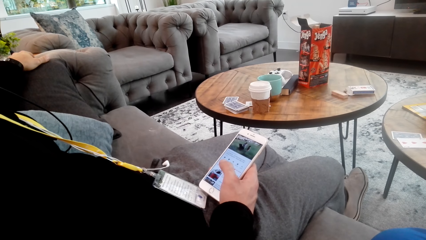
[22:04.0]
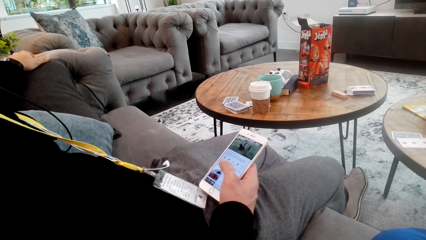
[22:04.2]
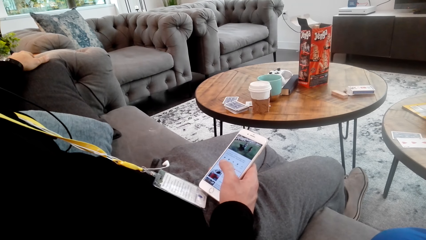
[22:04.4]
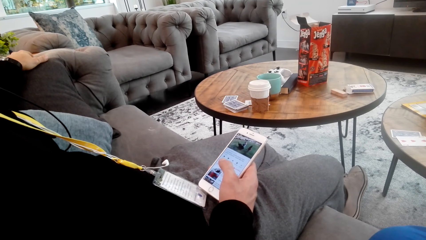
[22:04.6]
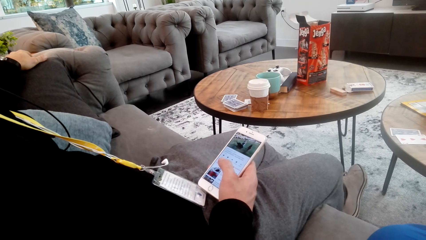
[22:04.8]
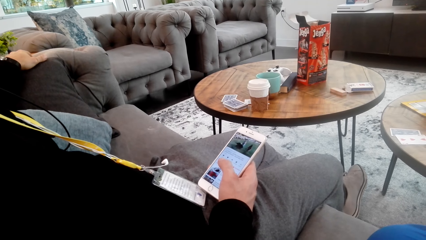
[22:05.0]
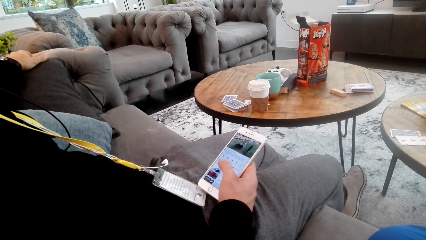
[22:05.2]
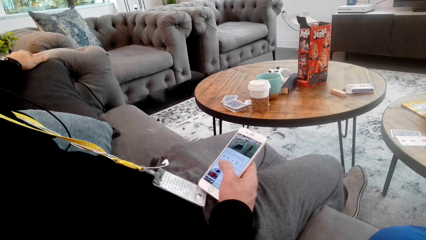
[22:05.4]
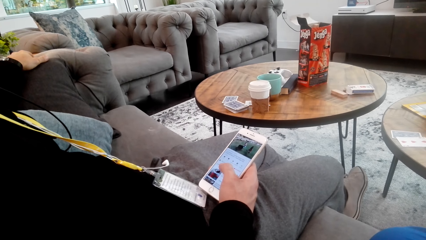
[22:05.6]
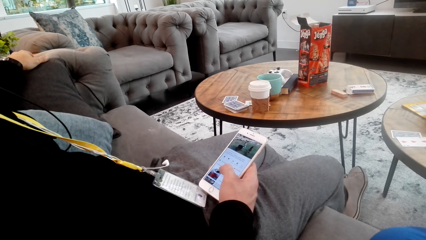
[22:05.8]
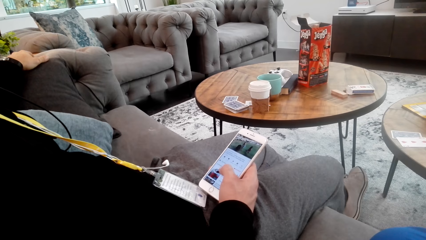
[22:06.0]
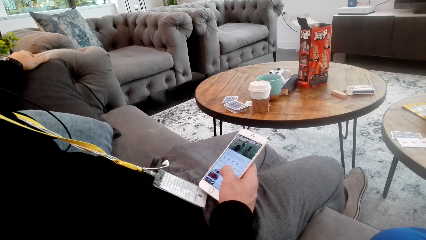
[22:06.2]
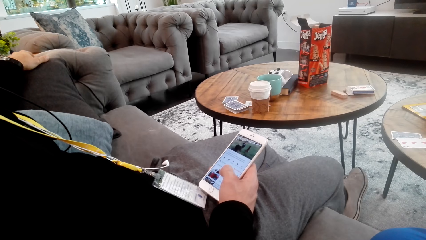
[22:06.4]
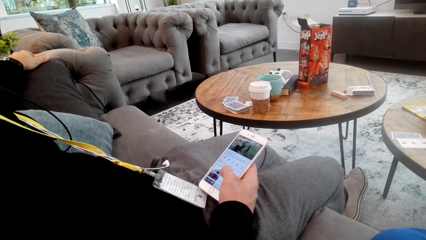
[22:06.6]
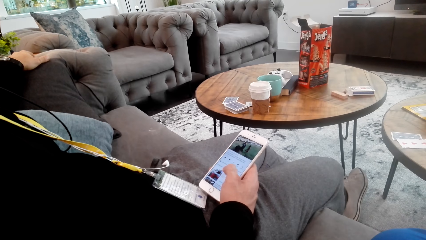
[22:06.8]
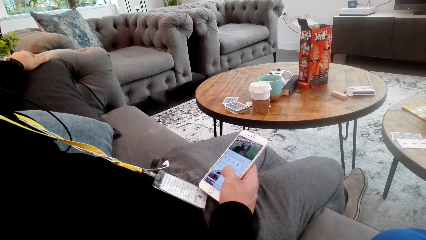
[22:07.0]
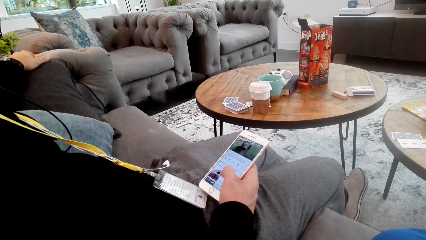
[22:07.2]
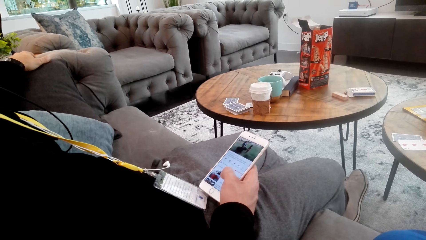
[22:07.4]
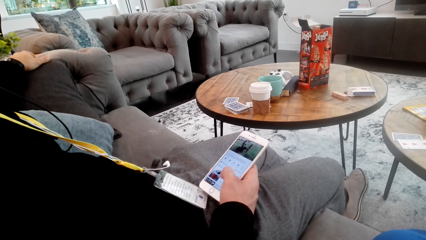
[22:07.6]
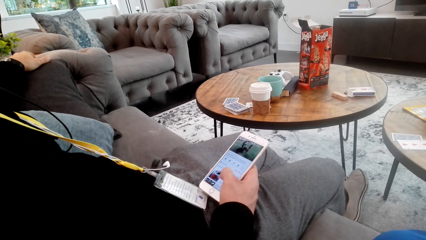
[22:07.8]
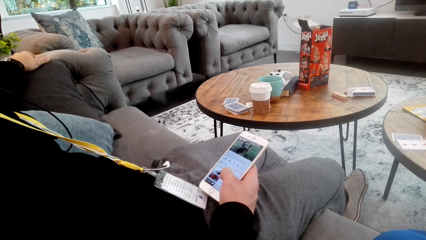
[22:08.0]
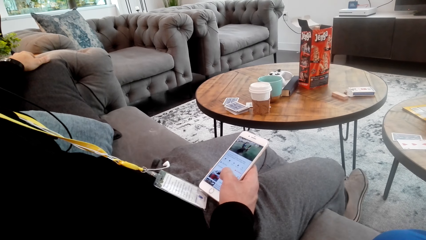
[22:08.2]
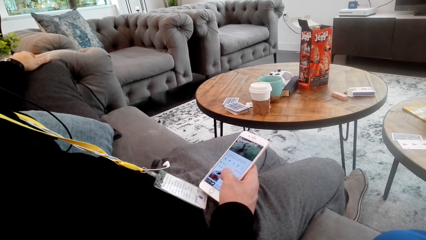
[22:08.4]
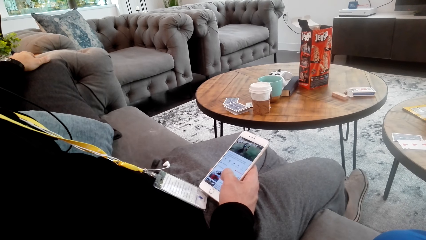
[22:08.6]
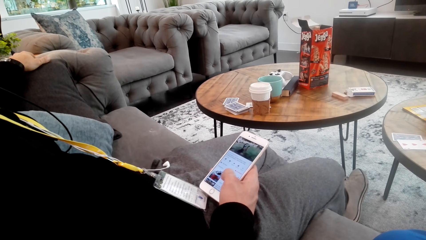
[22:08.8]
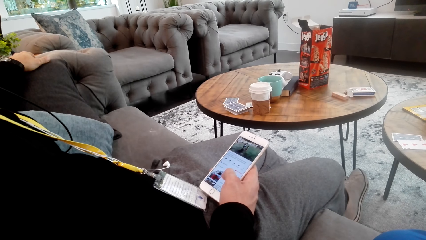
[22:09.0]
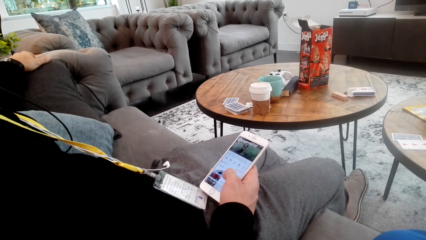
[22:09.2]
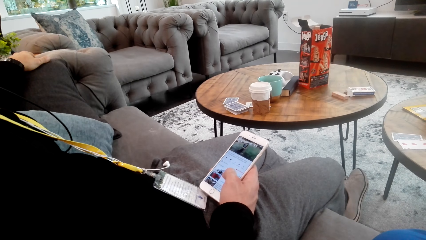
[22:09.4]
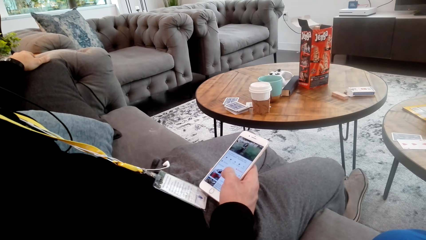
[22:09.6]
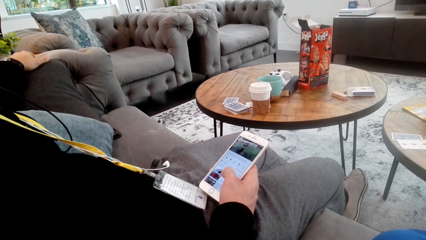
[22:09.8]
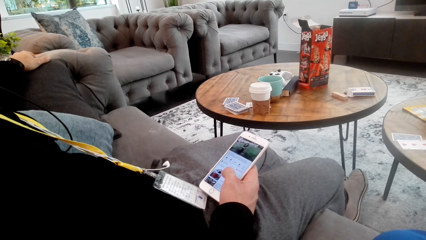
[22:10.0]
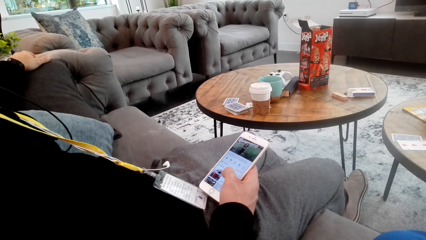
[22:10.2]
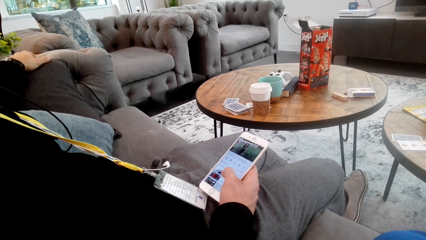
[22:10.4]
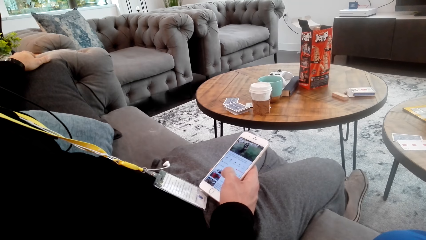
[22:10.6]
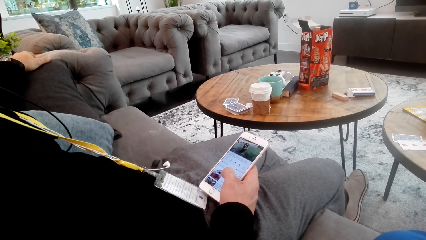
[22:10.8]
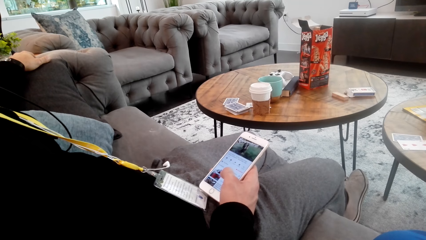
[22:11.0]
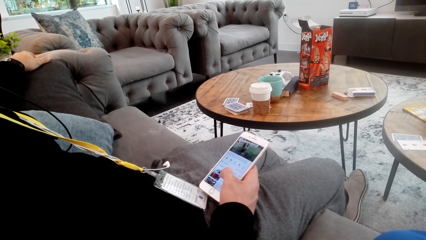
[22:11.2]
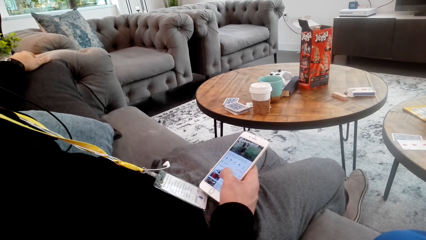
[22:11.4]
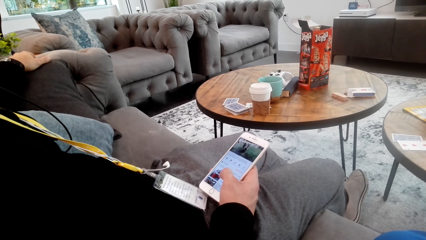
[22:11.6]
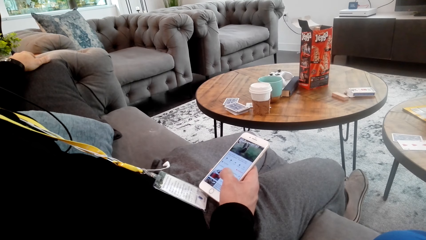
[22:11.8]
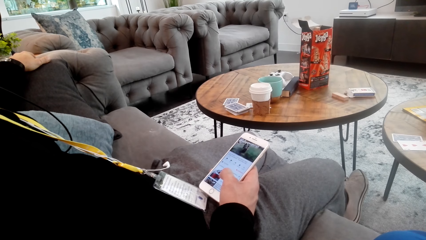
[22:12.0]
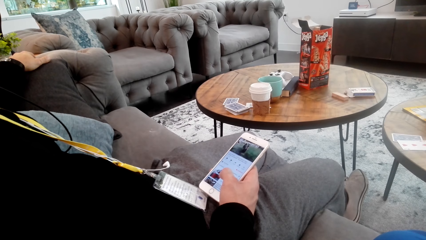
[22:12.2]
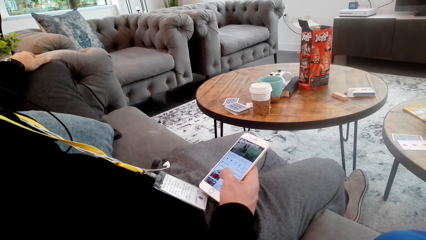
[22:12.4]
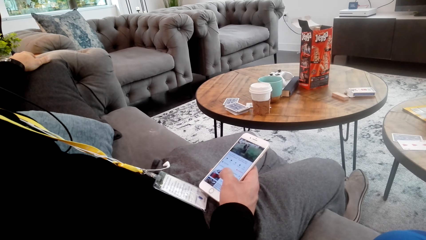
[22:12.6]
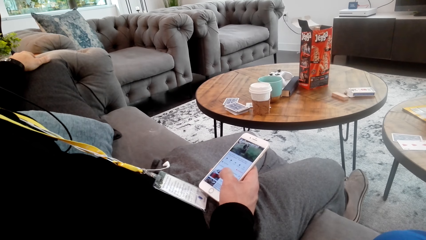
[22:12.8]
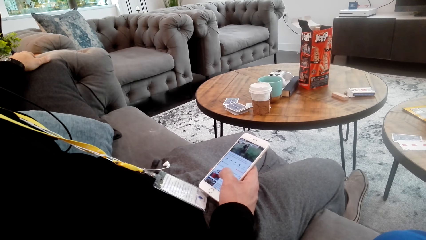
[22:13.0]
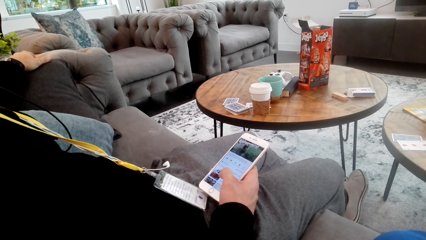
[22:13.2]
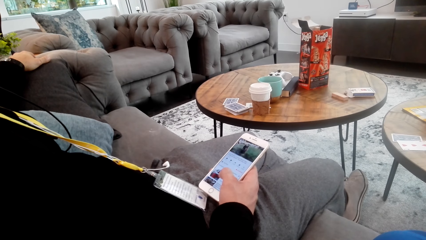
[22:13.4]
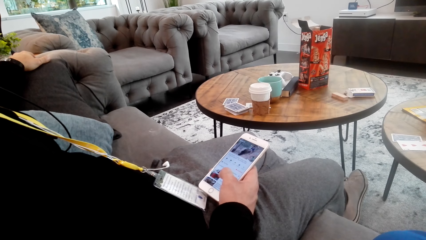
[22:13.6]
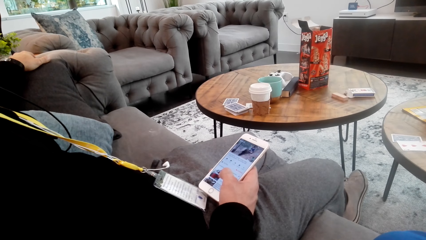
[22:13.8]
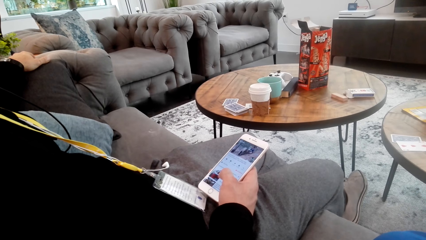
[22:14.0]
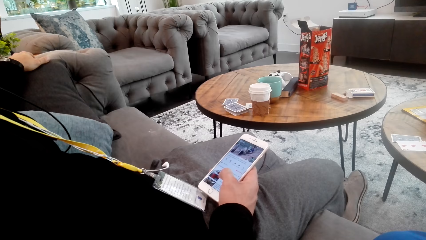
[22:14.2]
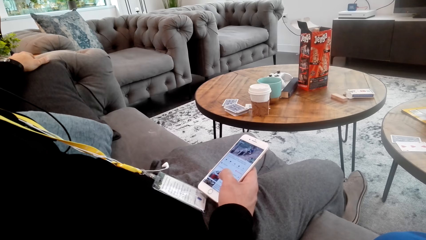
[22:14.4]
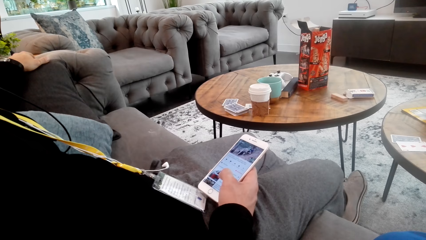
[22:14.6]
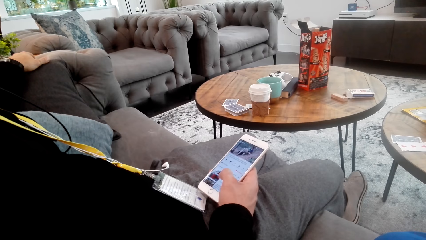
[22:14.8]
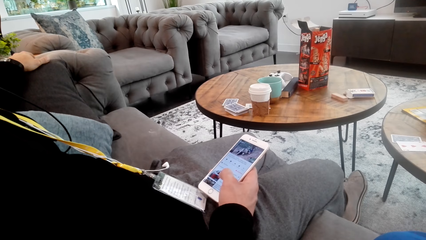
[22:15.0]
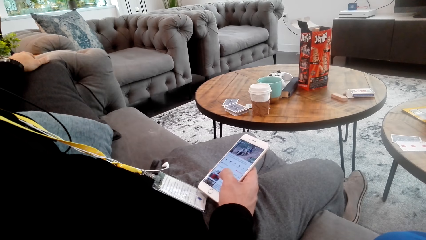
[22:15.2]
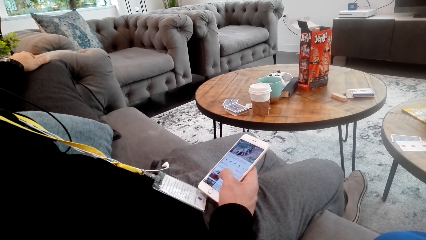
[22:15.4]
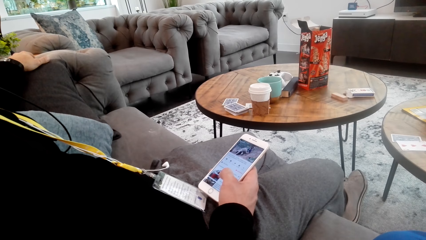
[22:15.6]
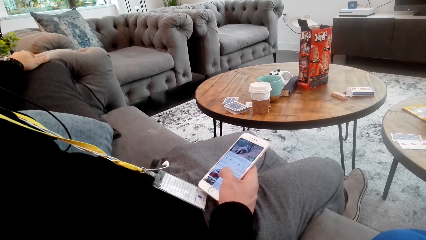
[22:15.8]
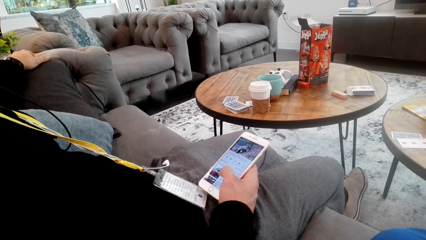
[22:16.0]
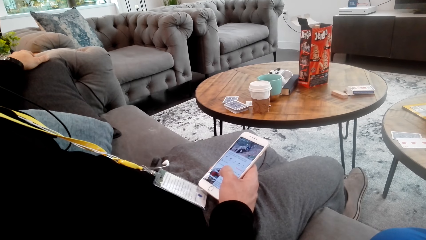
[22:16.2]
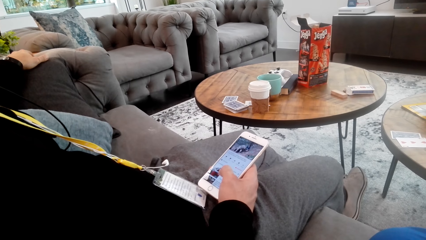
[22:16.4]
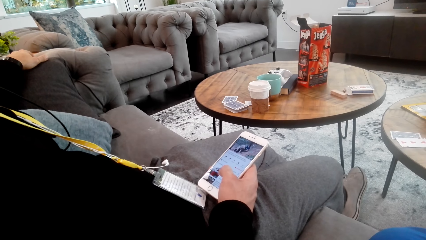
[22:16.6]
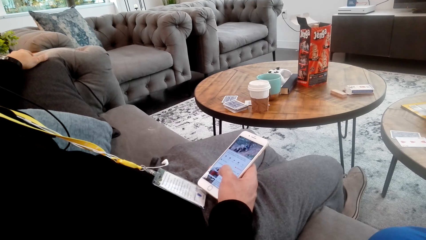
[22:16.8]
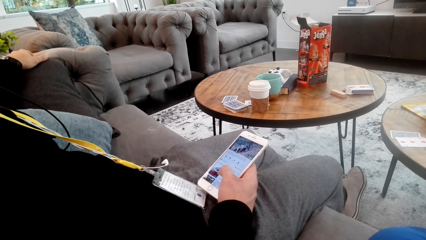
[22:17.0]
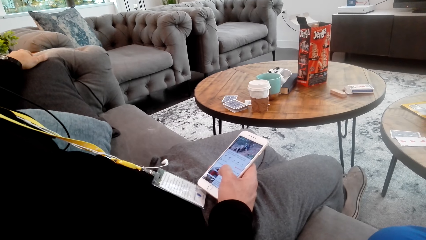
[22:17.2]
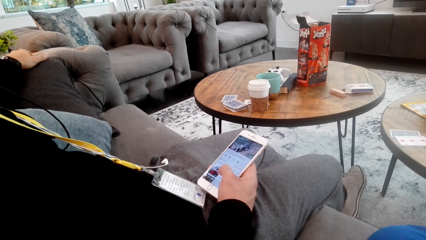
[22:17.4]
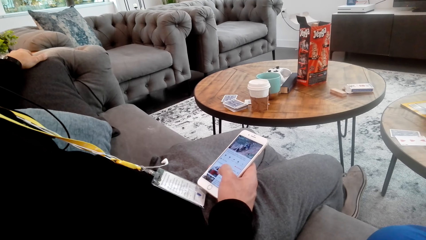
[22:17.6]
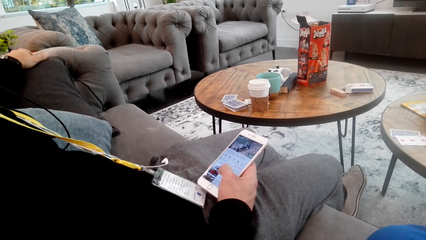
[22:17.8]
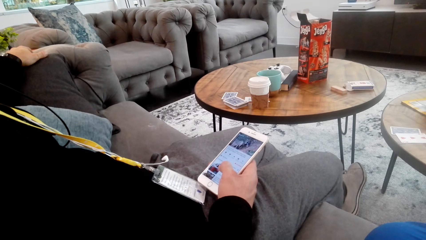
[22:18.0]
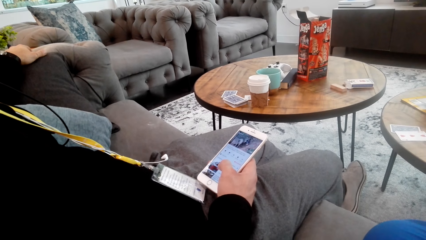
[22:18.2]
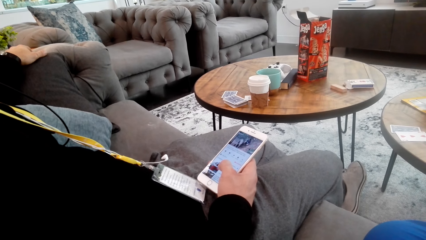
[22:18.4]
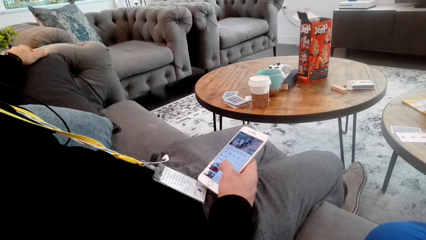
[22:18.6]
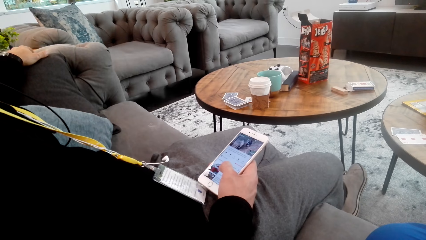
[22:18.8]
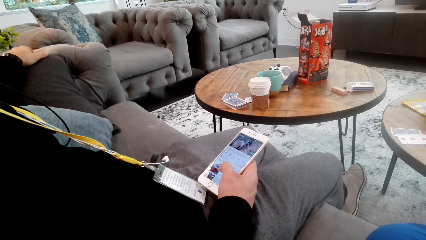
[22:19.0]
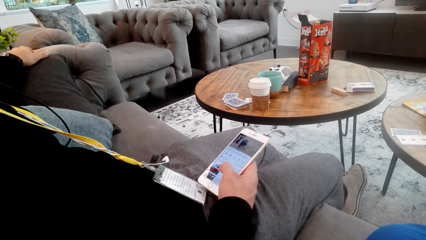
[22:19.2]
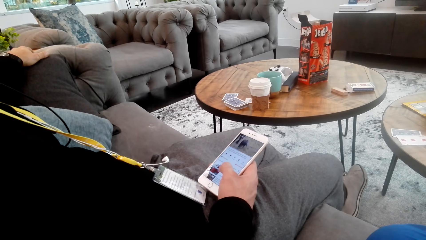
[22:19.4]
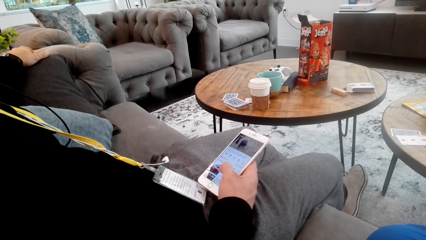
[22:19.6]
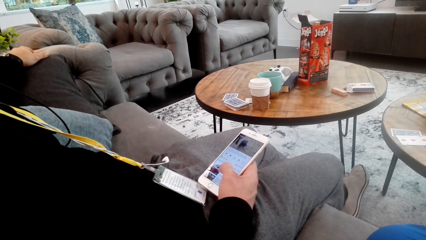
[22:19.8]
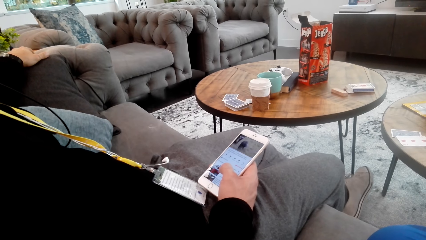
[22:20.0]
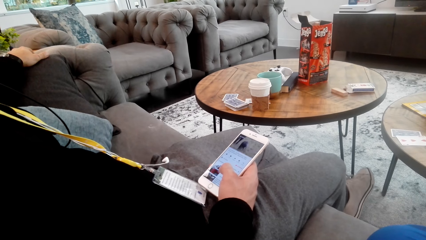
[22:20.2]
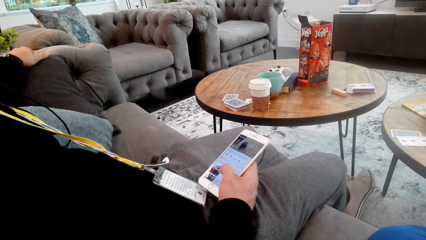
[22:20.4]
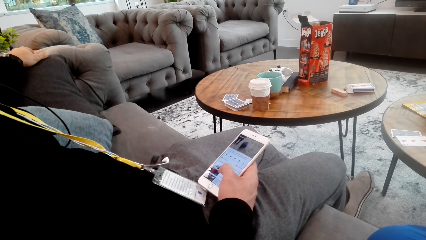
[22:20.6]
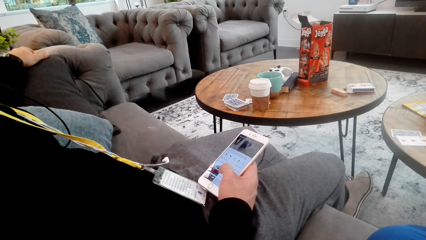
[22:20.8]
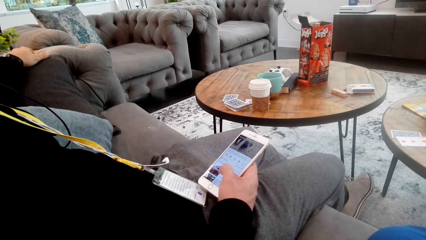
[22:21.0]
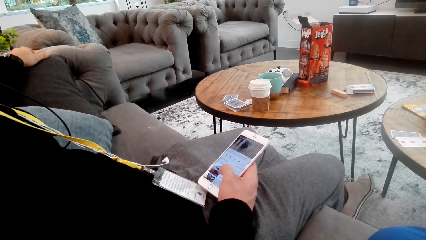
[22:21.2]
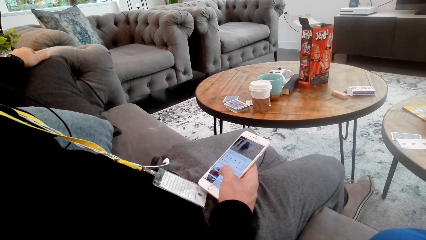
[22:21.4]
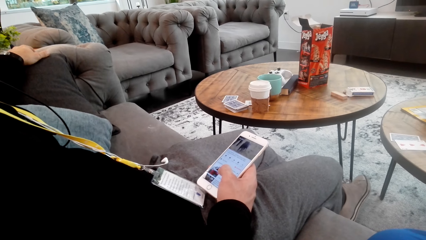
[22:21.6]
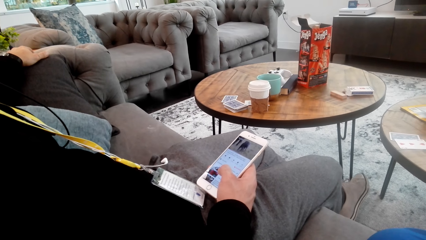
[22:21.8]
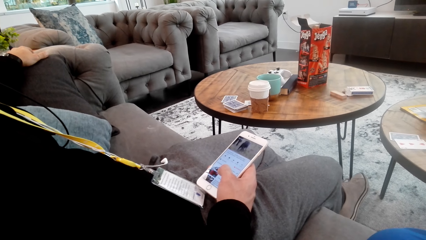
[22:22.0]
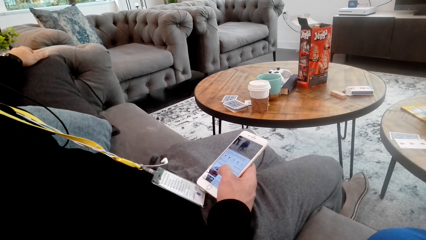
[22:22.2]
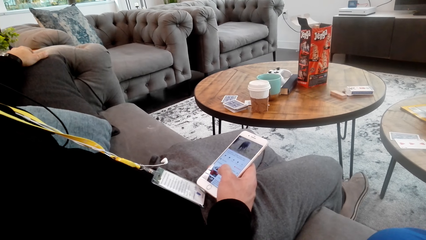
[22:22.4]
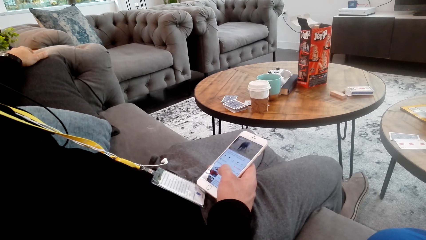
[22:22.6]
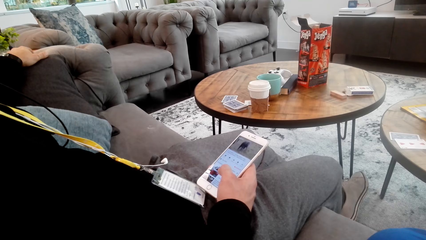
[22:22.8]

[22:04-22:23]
A man uses his phone. The man stares at his phone.
